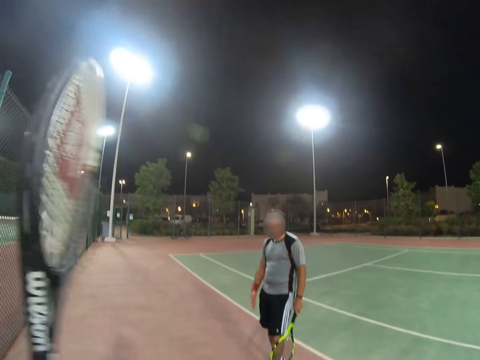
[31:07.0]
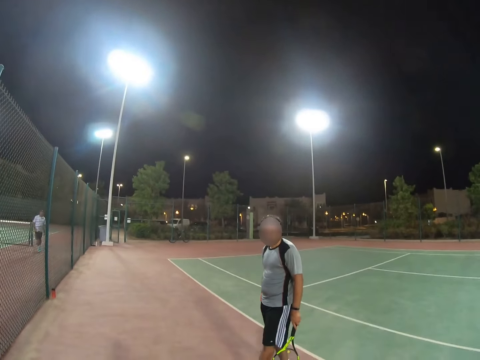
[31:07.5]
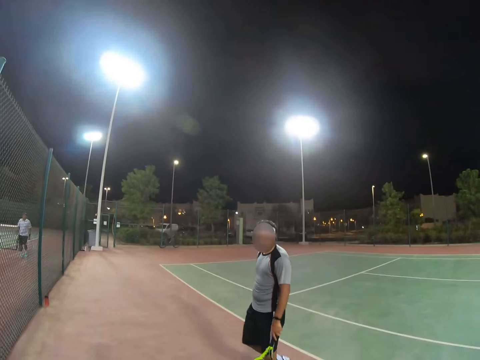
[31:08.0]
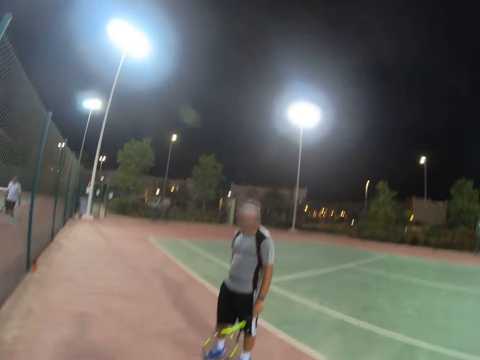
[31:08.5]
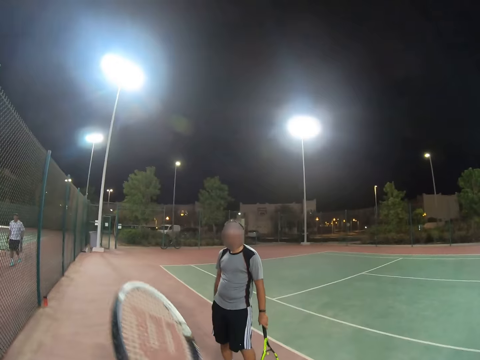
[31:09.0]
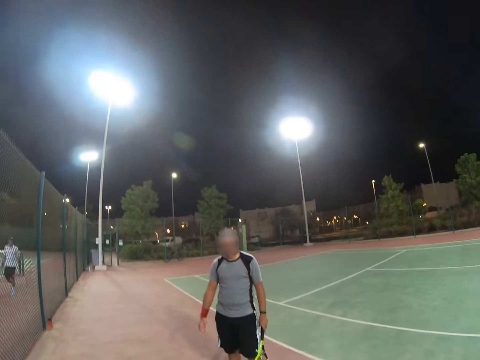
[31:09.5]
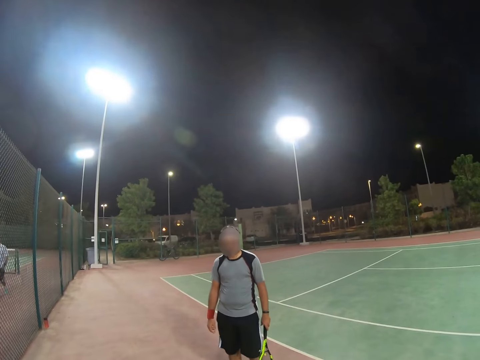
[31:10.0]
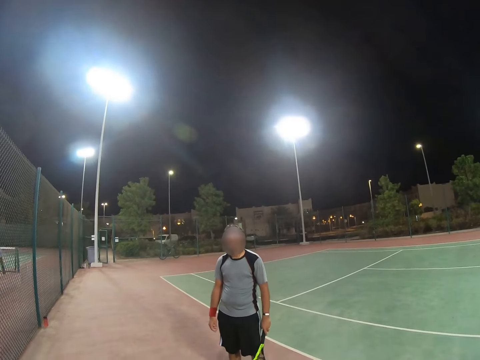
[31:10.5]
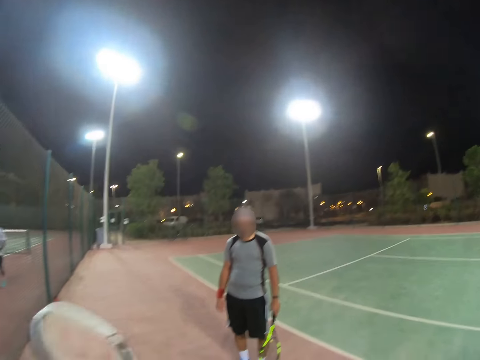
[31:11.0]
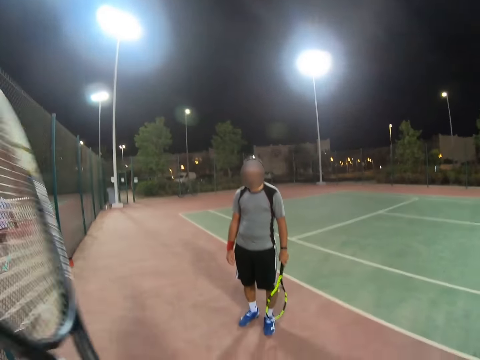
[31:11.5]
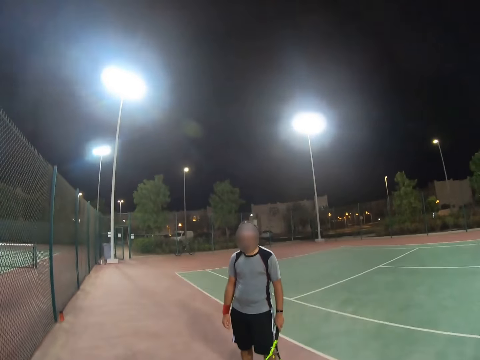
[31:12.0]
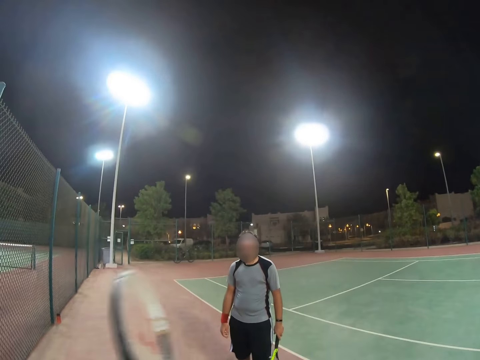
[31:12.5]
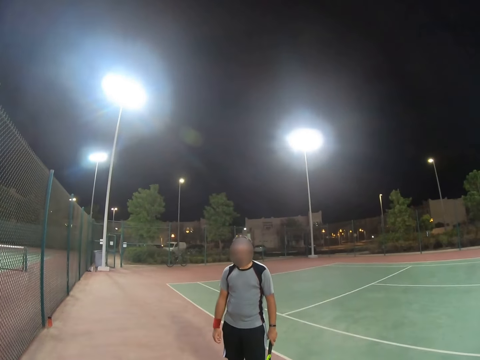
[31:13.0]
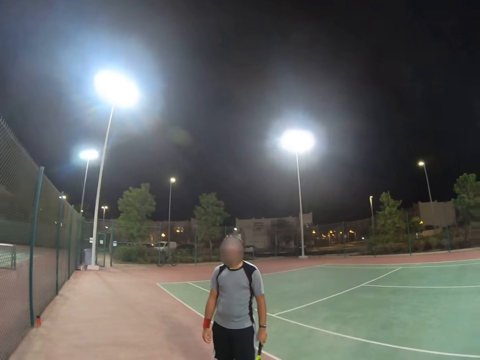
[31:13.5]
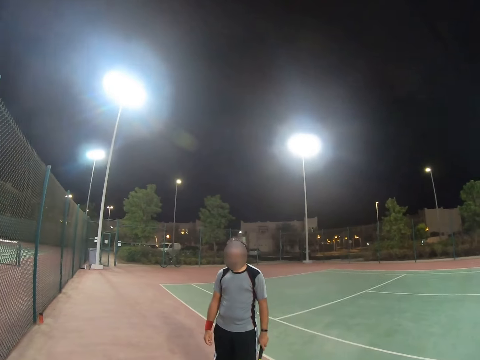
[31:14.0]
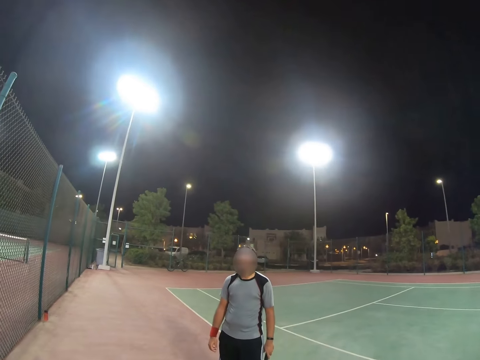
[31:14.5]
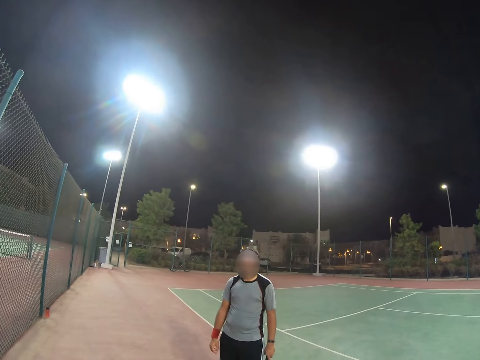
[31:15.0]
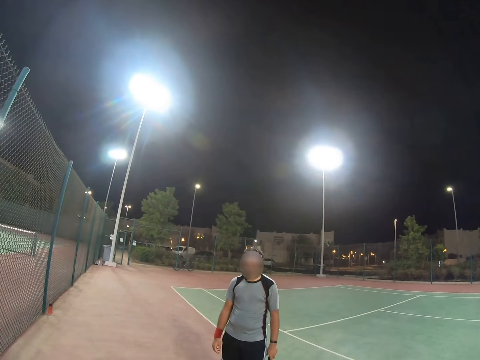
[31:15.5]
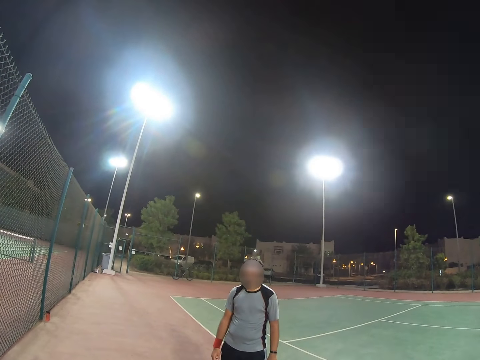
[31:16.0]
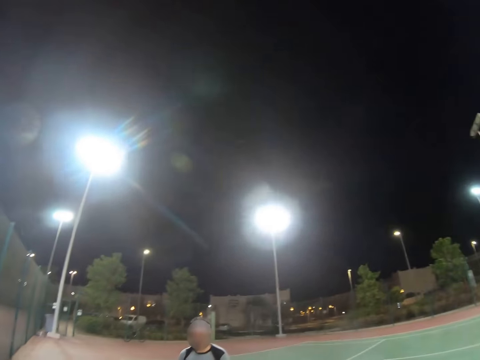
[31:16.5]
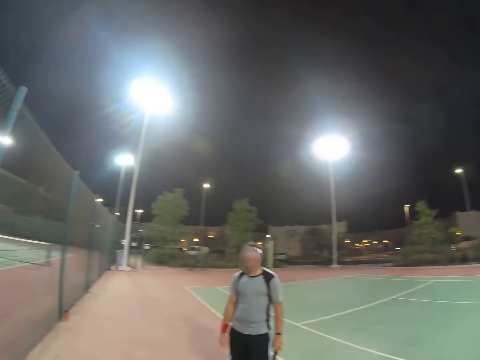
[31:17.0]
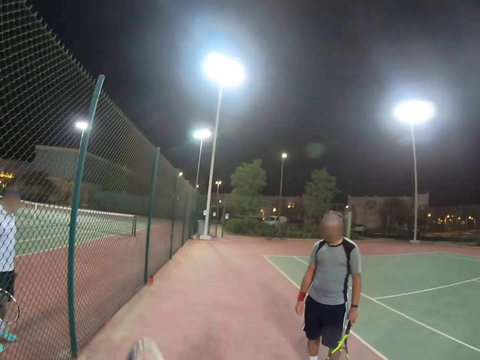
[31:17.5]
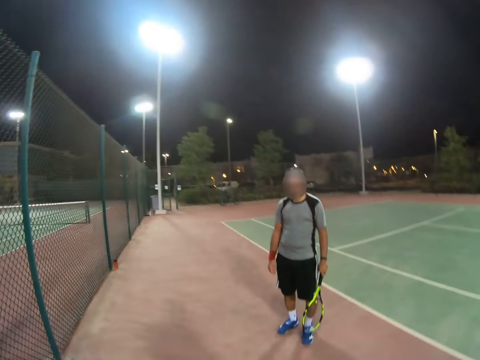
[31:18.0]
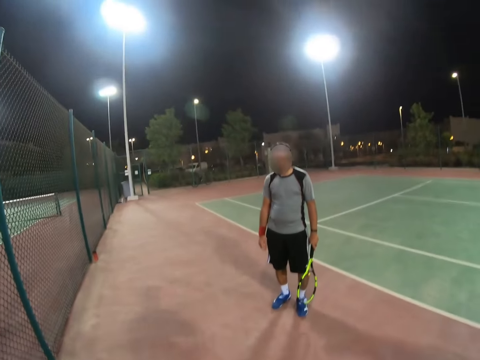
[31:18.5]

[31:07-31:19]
The camera wearer moves his racket.

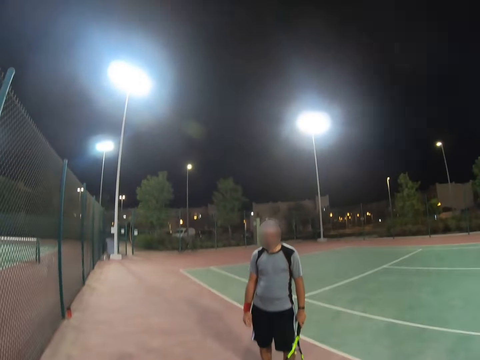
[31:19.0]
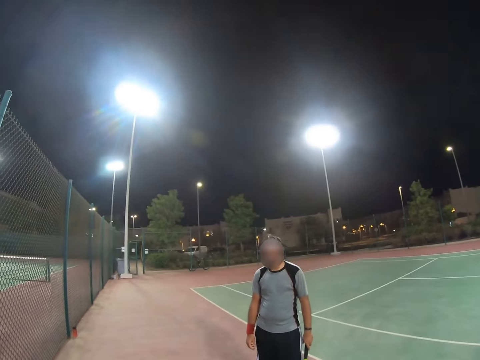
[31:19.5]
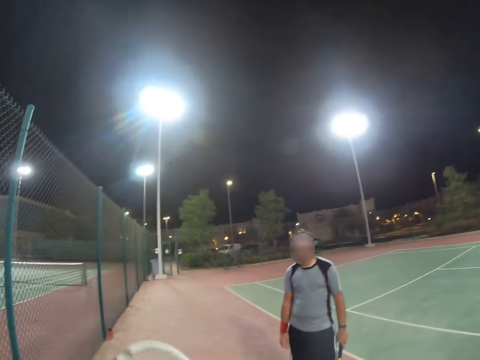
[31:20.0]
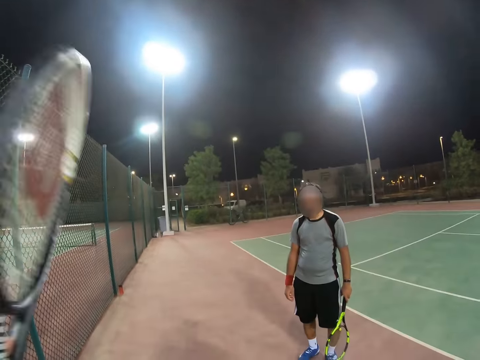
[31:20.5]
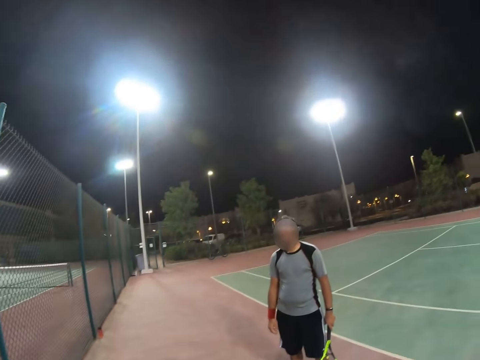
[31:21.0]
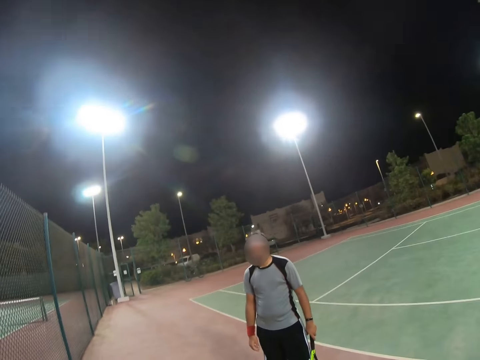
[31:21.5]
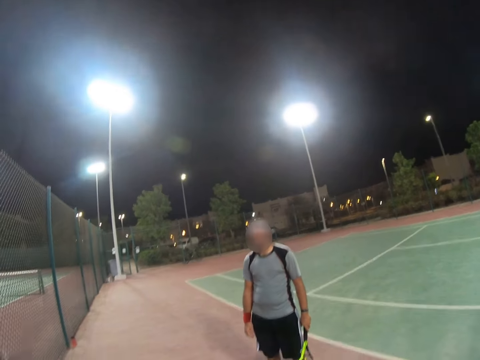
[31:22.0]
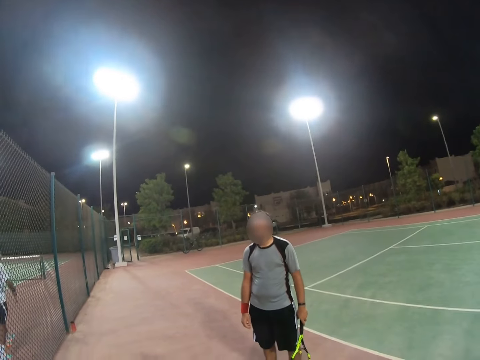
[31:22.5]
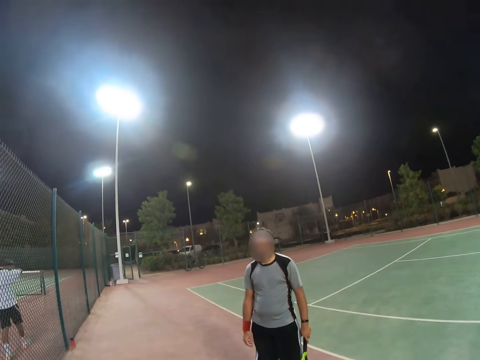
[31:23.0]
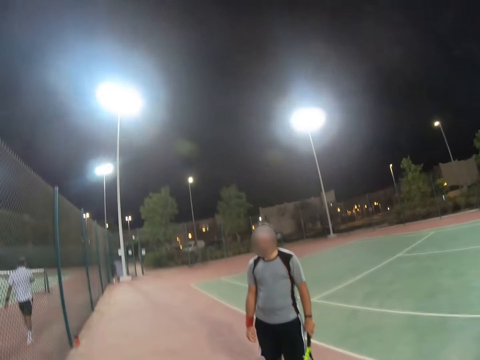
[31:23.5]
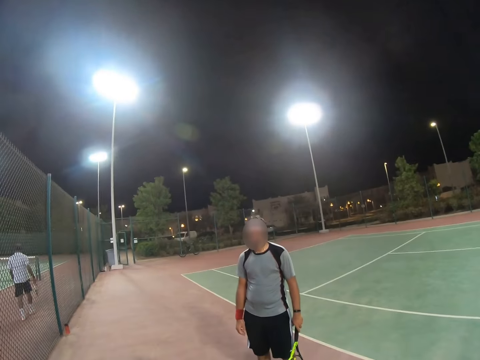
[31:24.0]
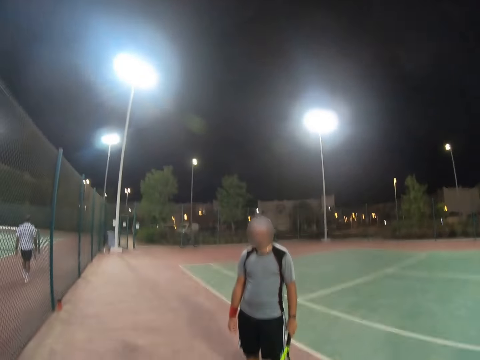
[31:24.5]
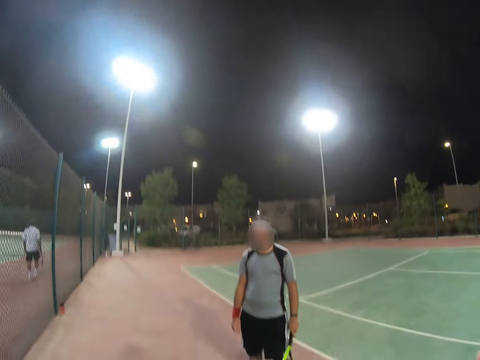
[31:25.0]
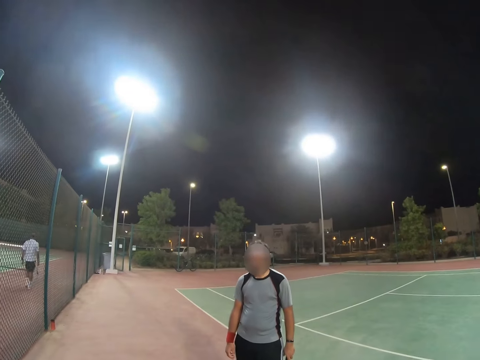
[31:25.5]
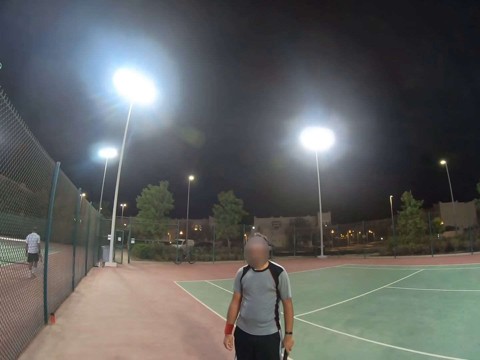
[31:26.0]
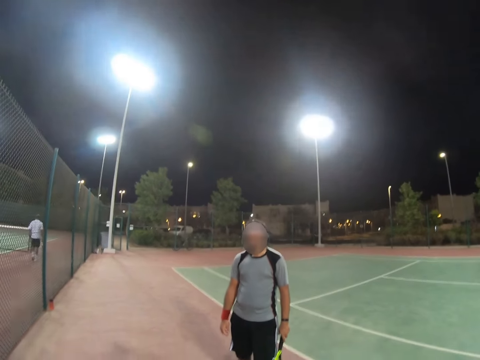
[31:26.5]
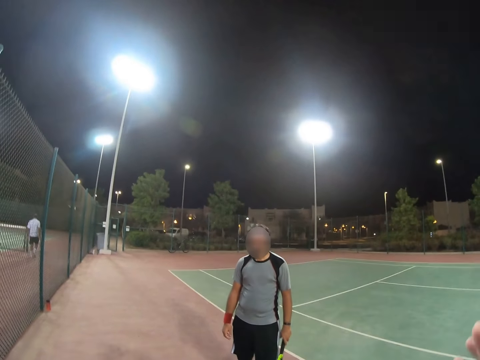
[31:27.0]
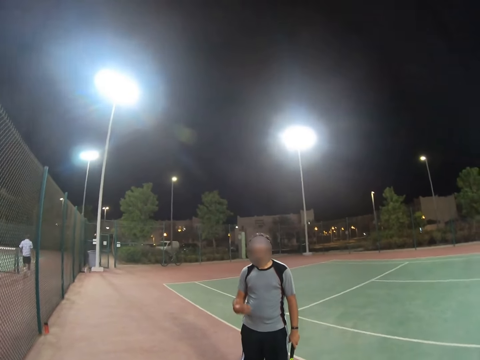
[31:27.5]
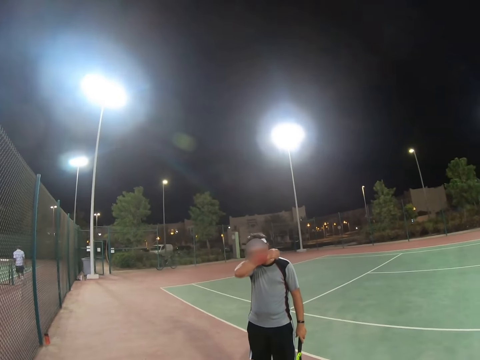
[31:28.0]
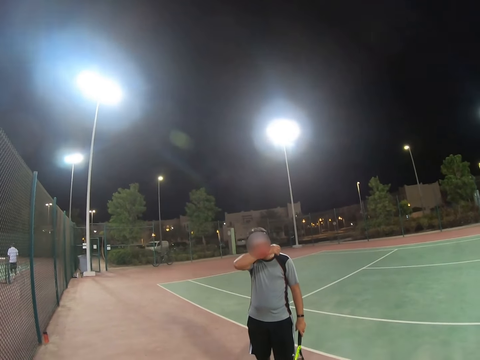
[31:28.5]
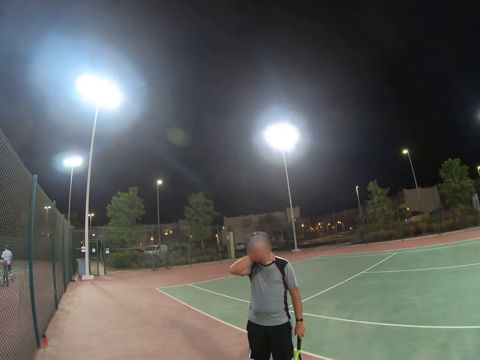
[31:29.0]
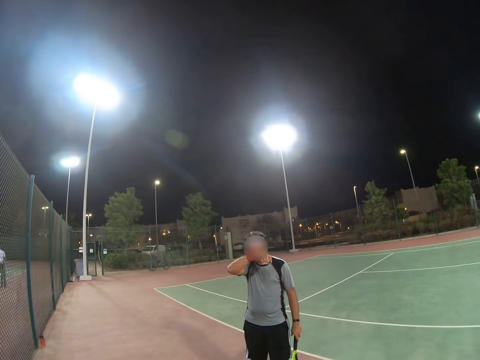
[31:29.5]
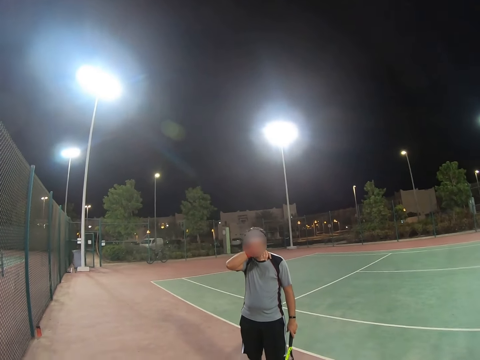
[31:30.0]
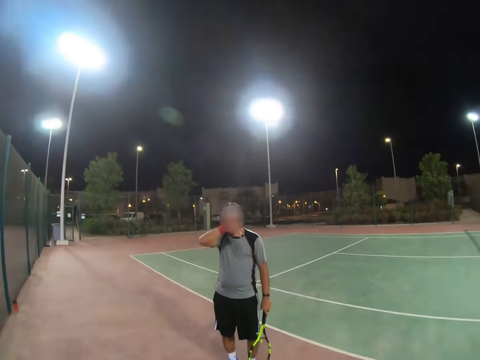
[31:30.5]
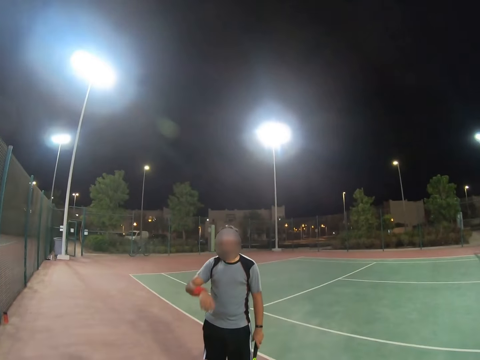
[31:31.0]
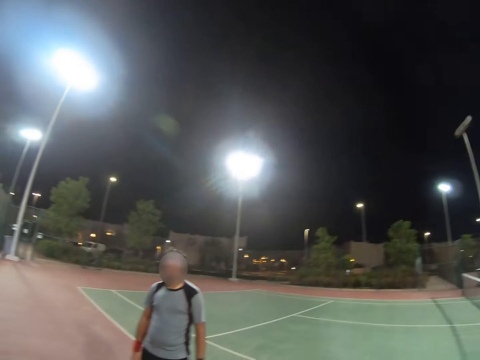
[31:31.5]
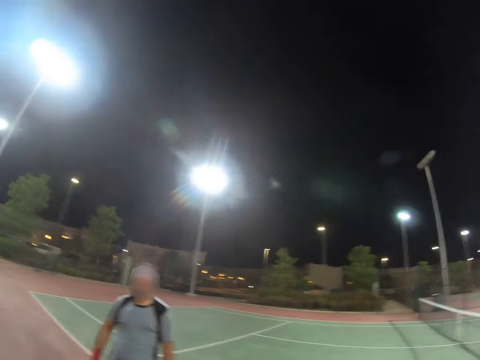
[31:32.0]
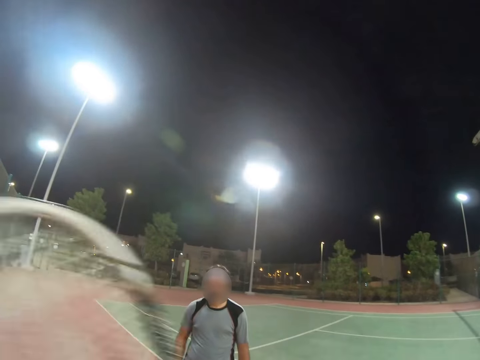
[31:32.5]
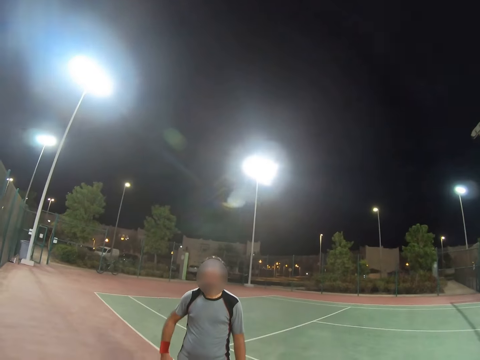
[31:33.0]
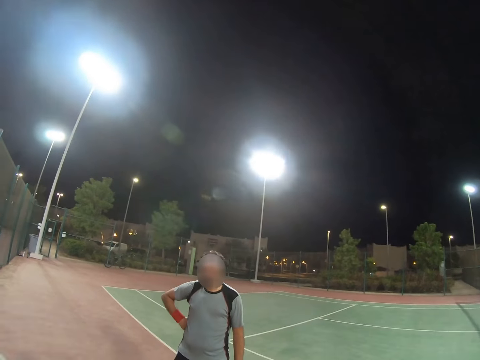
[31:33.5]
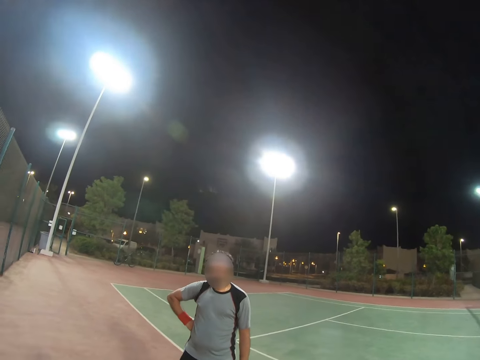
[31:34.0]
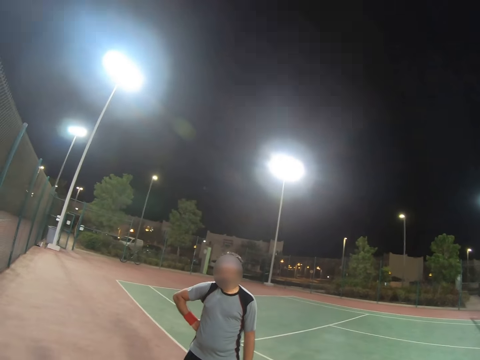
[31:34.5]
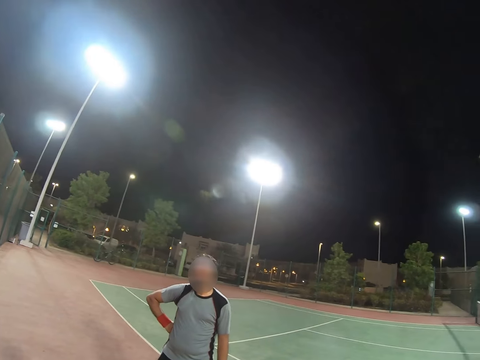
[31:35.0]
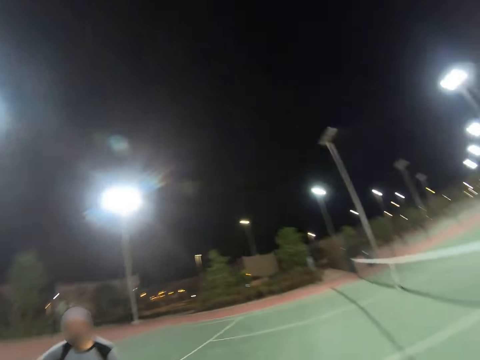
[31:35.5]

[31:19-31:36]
The camera wearer speaks to a man. Another man runs his hand against his face and walks. A person raises a hand up. The first man rubs his face.
